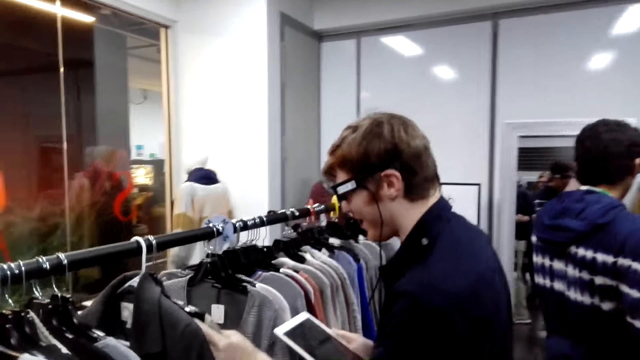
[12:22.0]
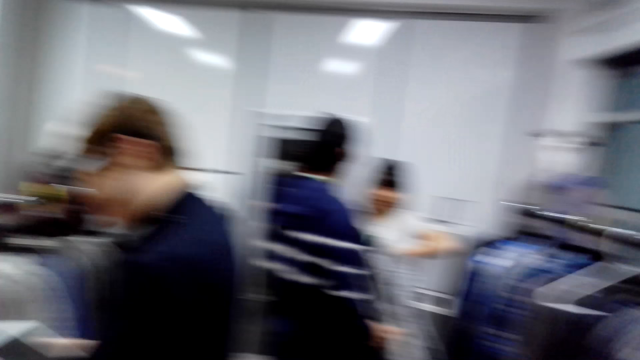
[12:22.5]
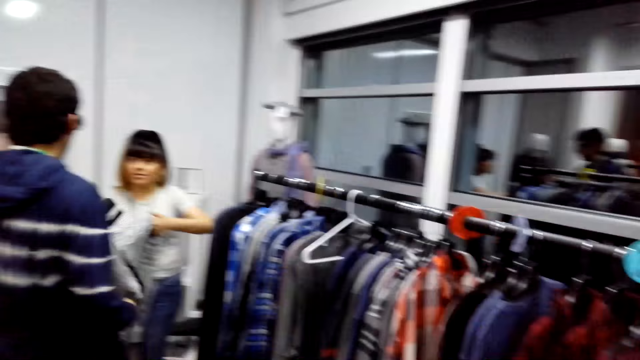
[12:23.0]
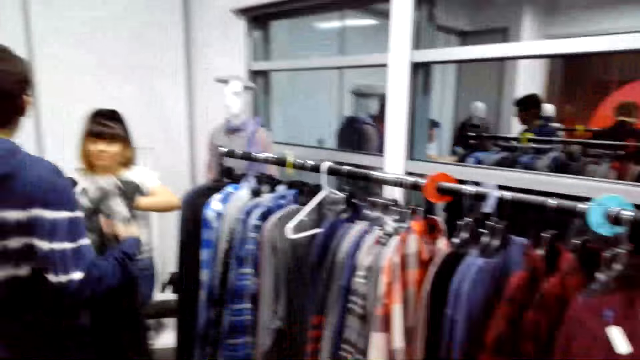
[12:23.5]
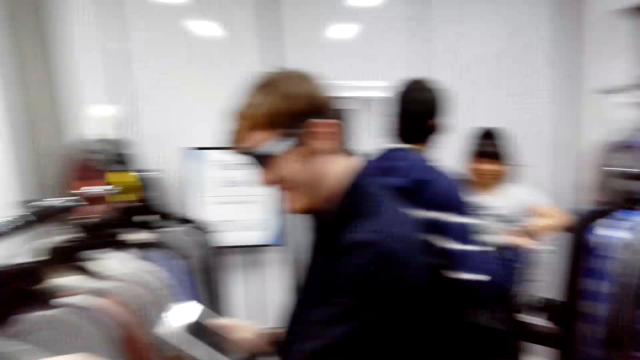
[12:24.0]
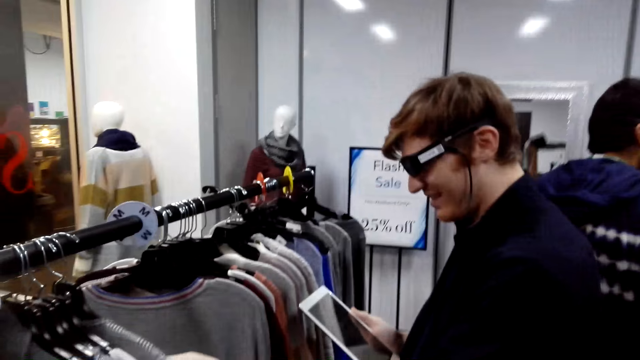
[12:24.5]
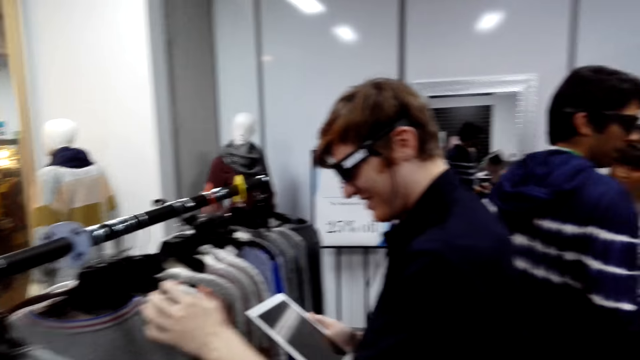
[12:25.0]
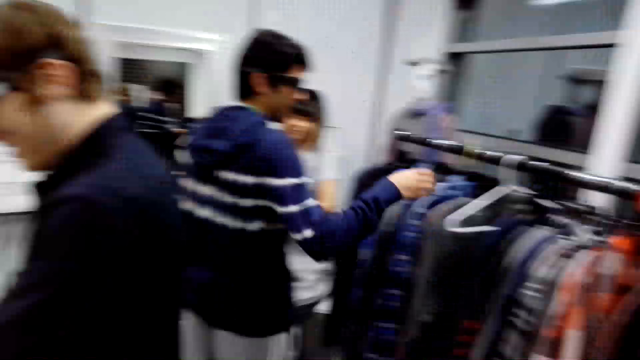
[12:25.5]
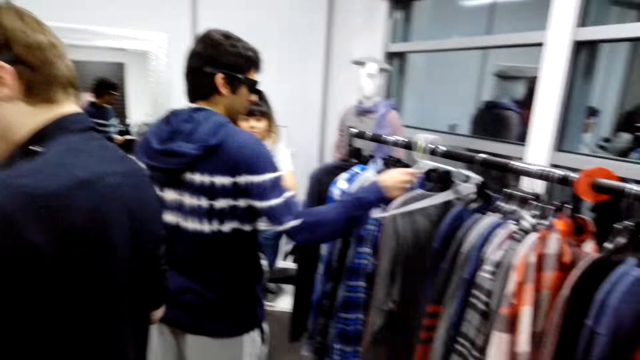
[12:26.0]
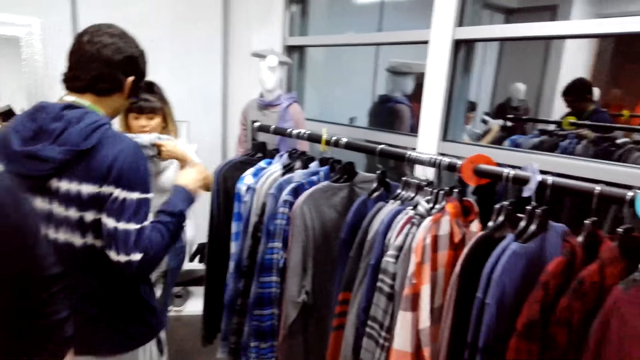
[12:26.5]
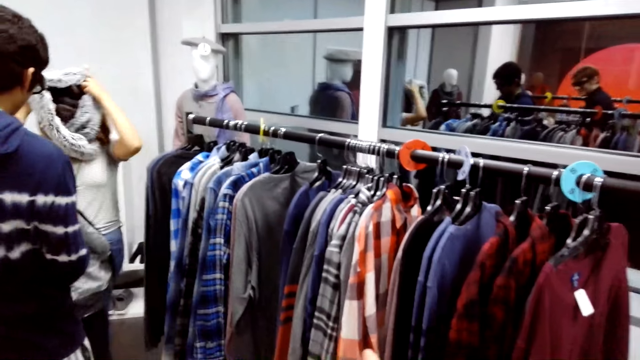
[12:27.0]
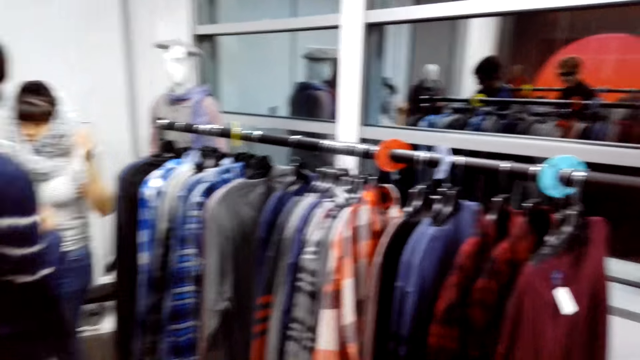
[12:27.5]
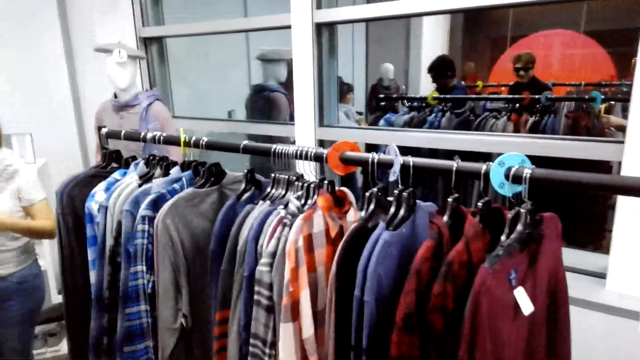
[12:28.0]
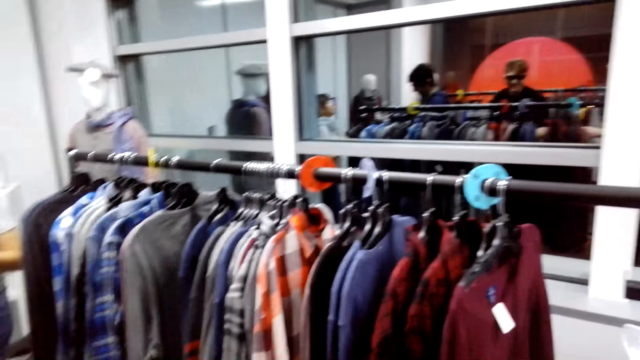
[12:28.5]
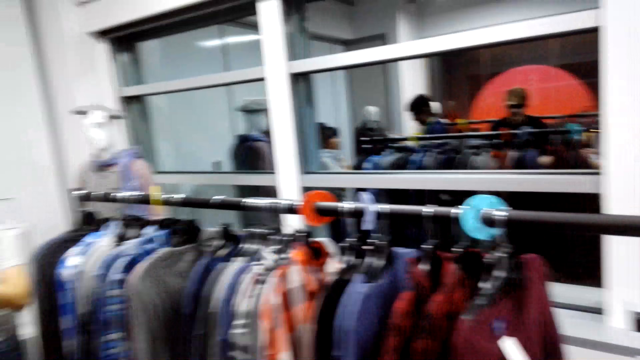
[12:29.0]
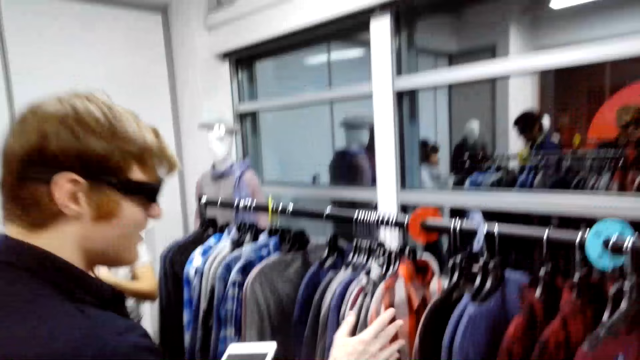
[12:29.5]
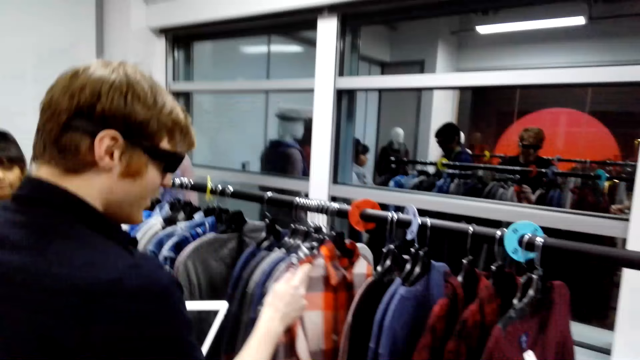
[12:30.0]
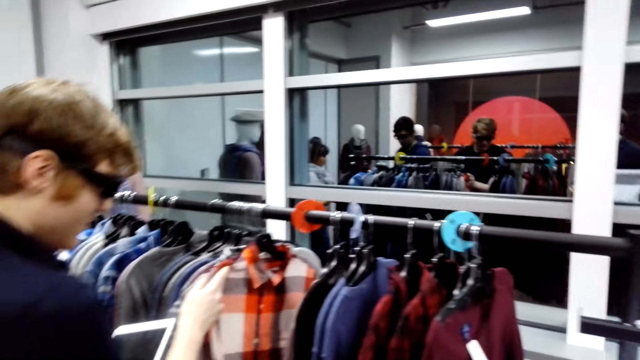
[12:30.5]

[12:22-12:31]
A man touches a cloth on the handrail. The camera wearer converses with the man. They look right. They look around. They converse with the man. They look left. They interact with the man. They look right. The man converses with the camera wearer.

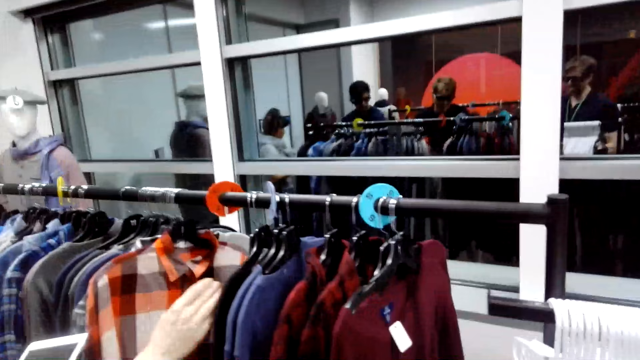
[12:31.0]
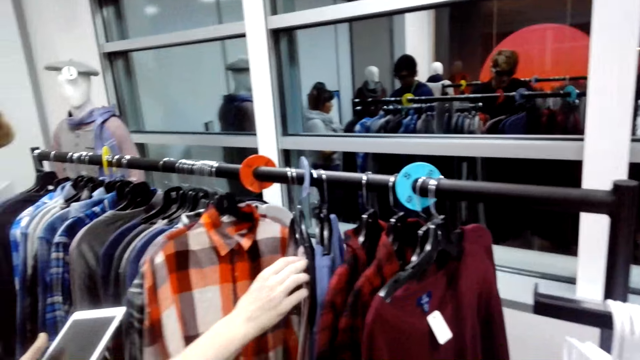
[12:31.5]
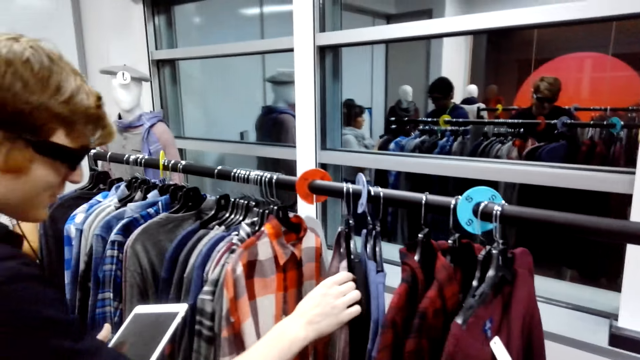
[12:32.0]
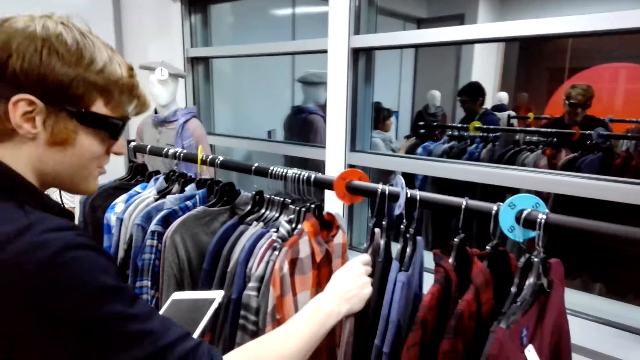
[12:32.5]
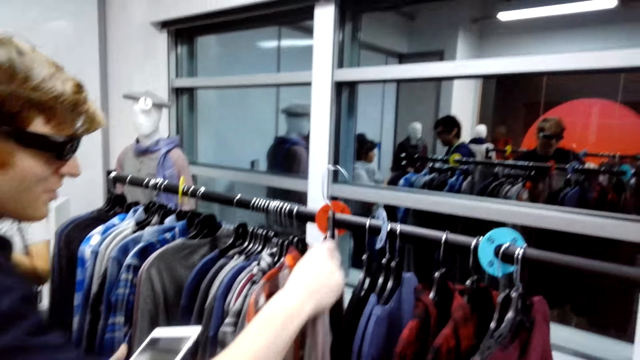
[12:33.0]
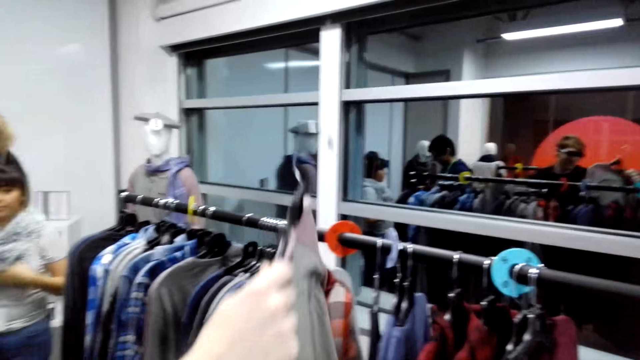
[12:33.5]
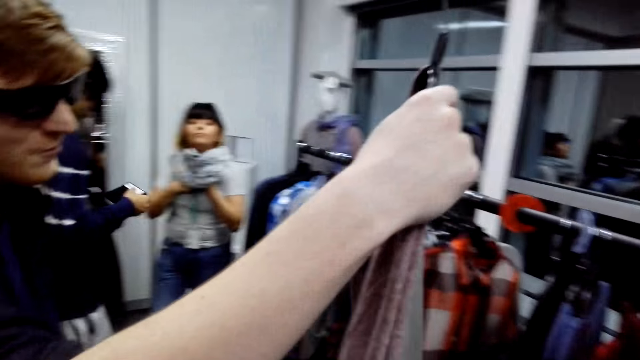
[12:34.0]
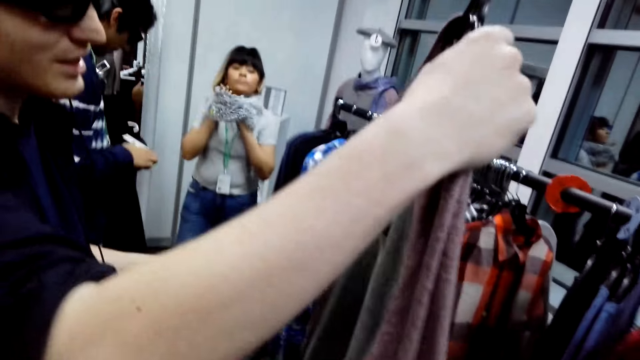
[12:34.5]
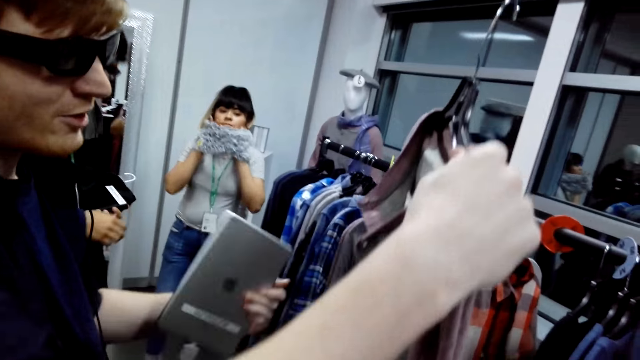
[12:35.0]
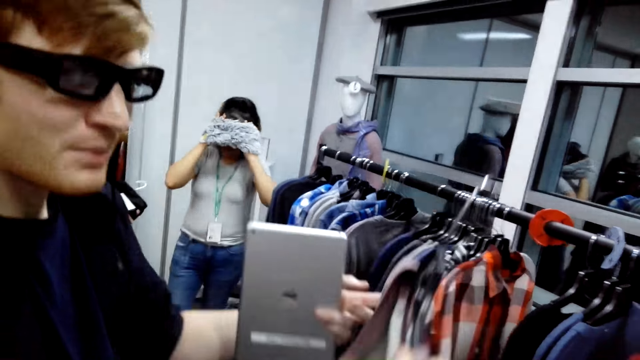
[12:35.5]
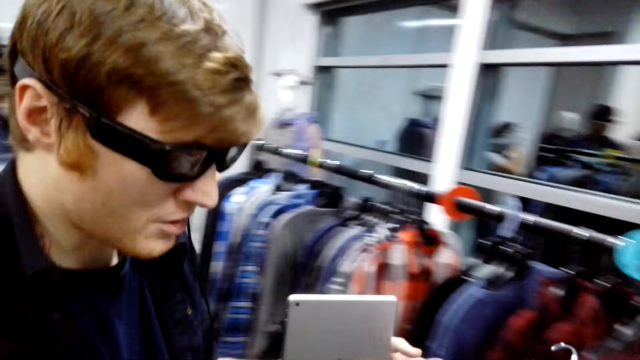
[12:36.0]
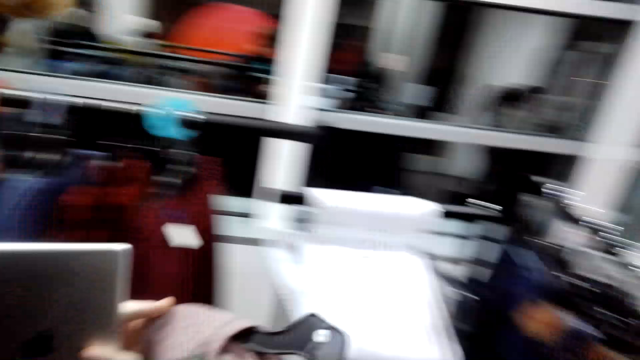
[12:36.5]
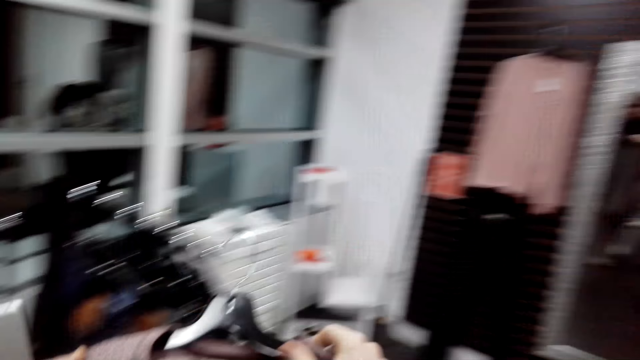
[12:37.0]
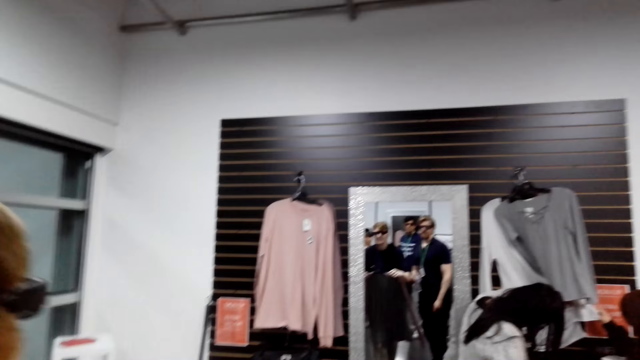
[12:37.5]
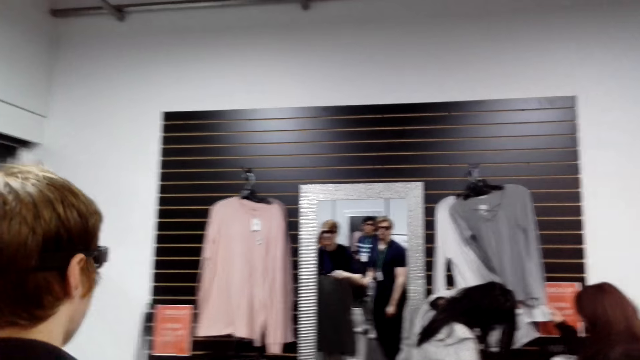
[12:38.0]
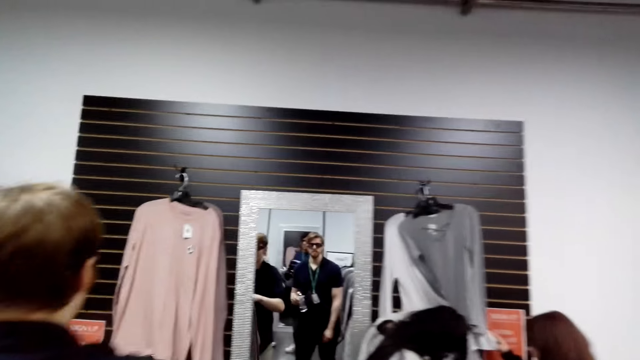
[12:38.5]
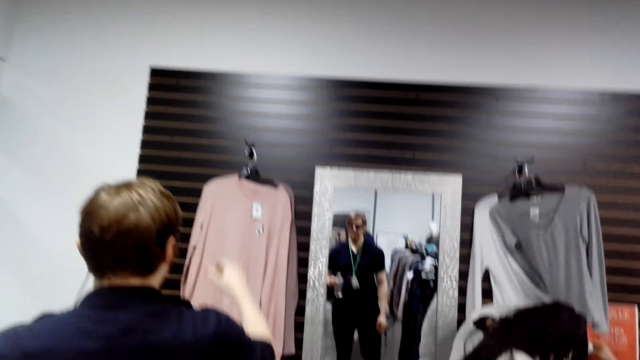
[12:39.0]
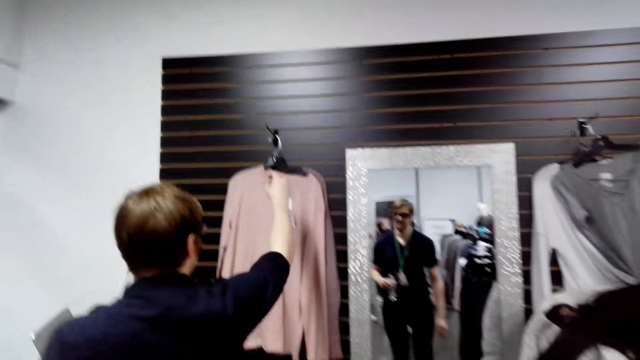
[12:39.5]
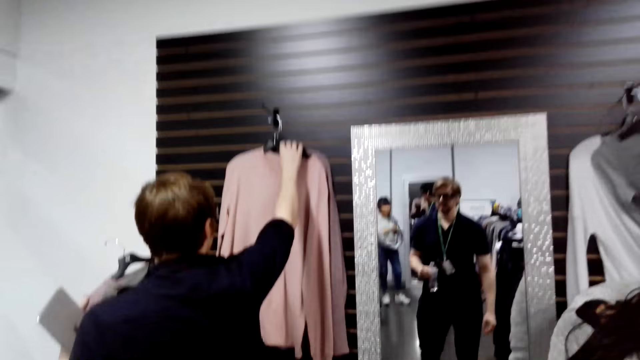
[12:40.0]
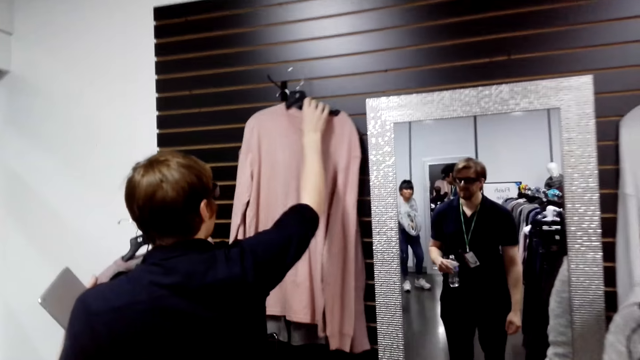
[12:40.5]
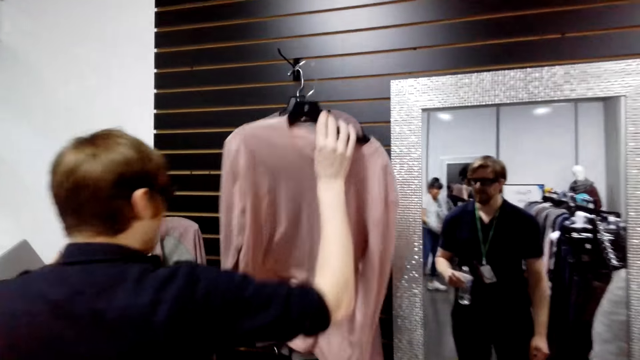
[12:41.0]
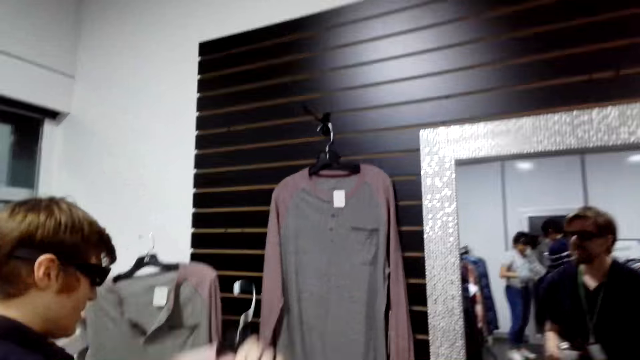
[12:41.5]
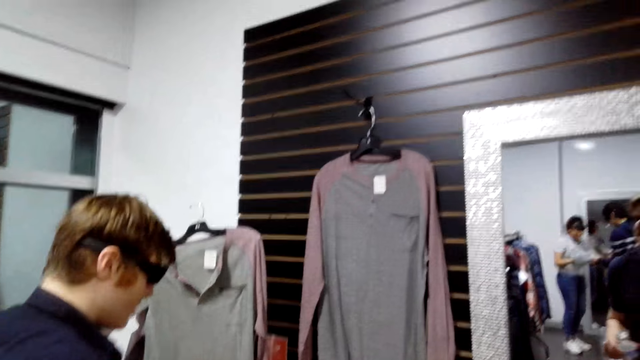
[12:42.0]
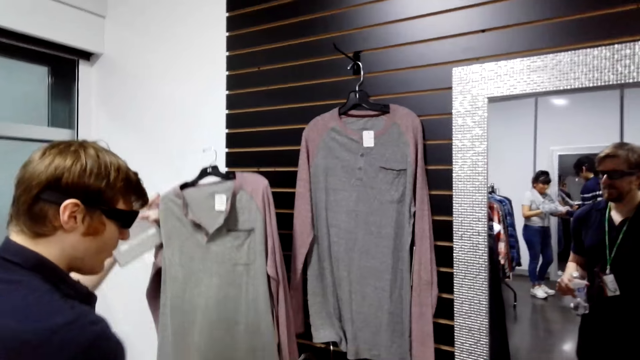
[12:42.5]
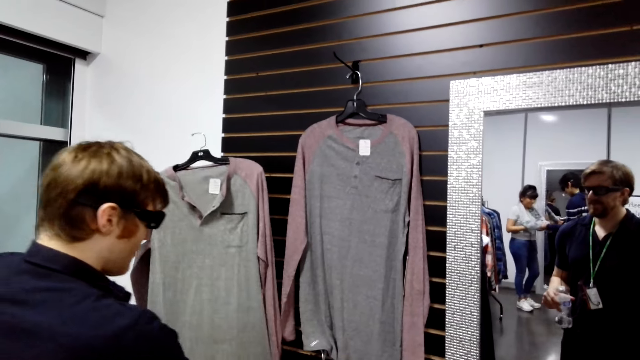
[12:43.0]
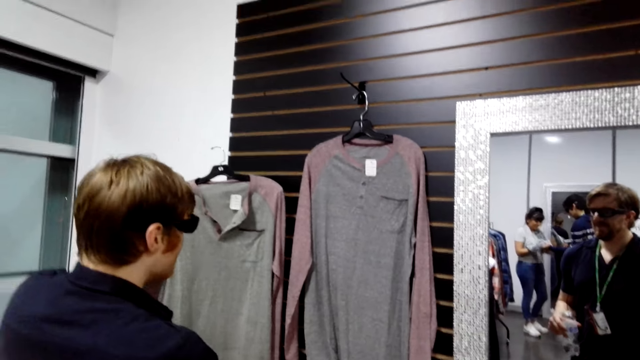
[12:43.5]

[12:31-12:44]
A man touches clothes on the handrail. The man picks up a cloth on the handrail. The man converses with the camera wearer. The man holds the cloth with the right hand. The camera wearer turns back. They look around. They walk forward. The man moves around the room. The man picks up the cloth with the right hand. The man moves the cloth with the right hand.
